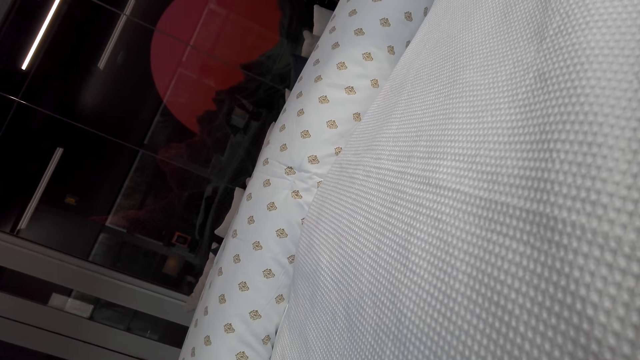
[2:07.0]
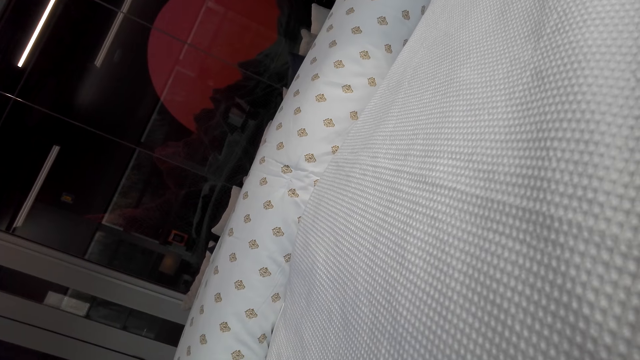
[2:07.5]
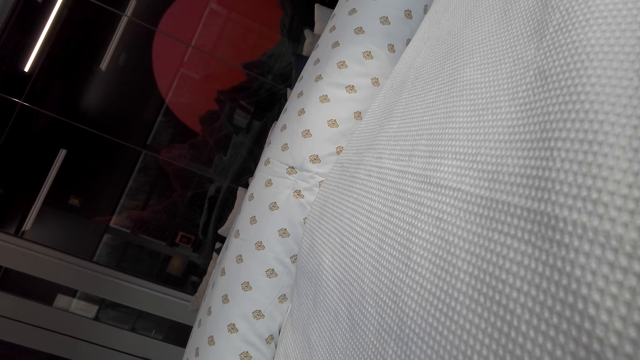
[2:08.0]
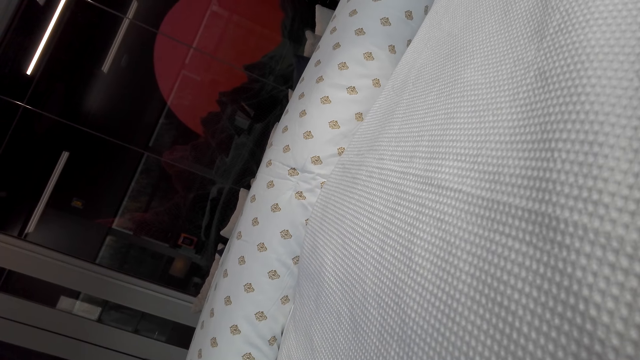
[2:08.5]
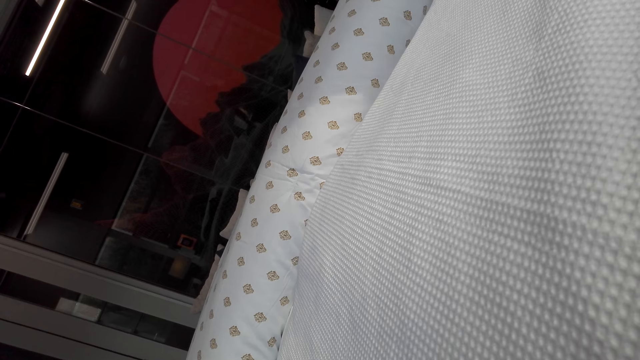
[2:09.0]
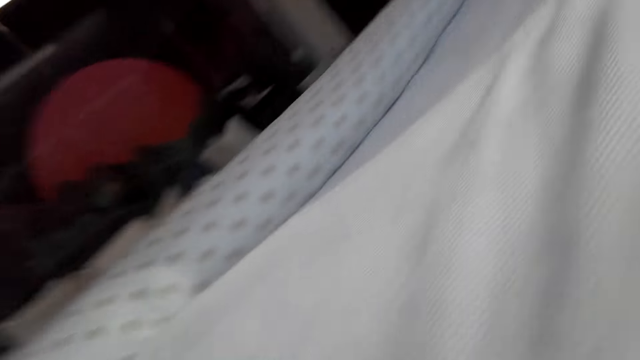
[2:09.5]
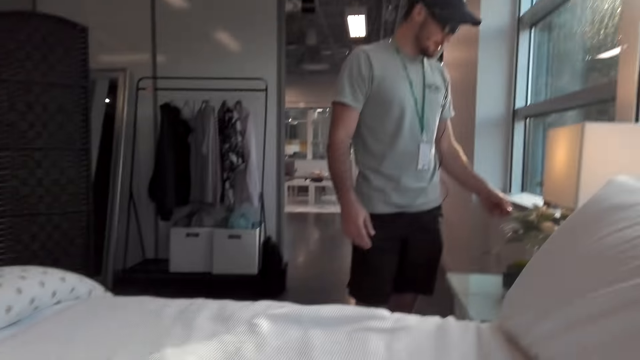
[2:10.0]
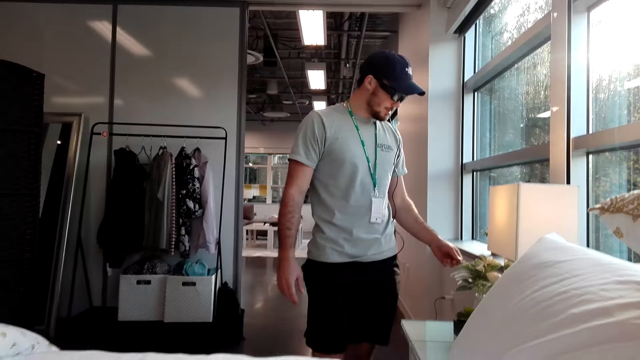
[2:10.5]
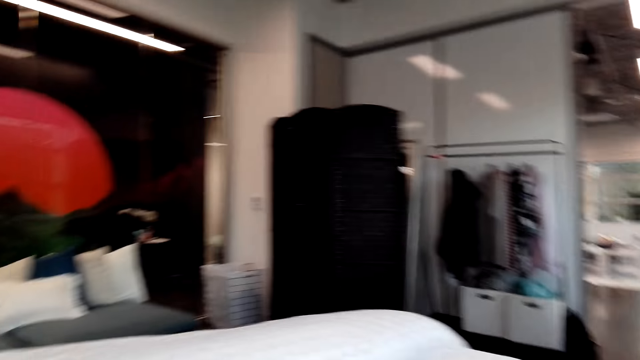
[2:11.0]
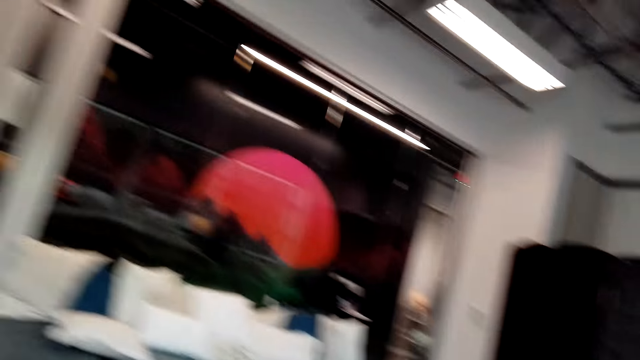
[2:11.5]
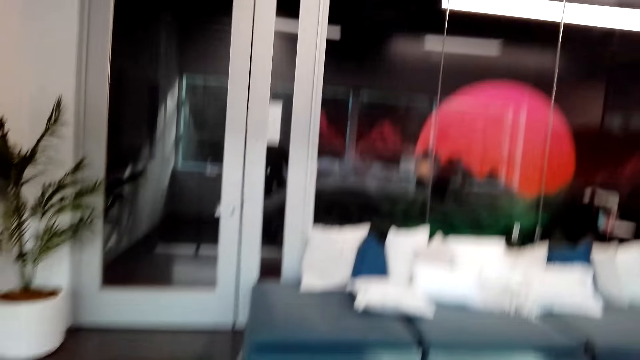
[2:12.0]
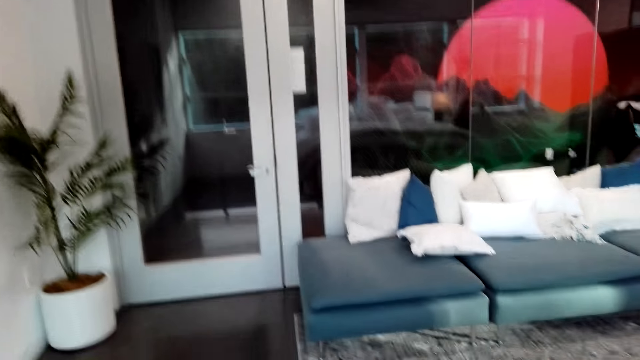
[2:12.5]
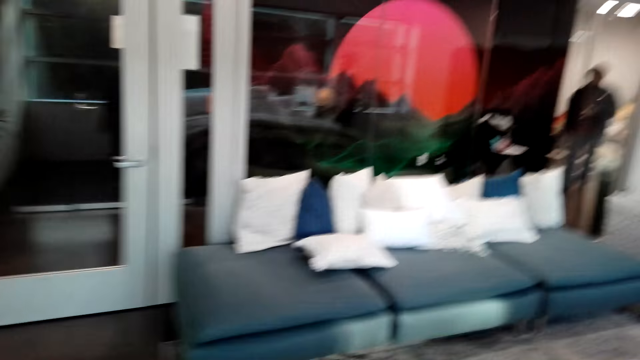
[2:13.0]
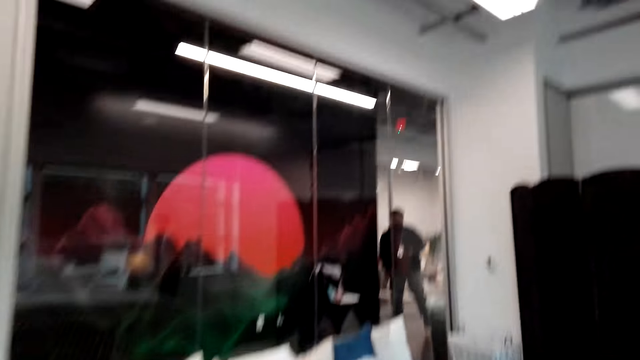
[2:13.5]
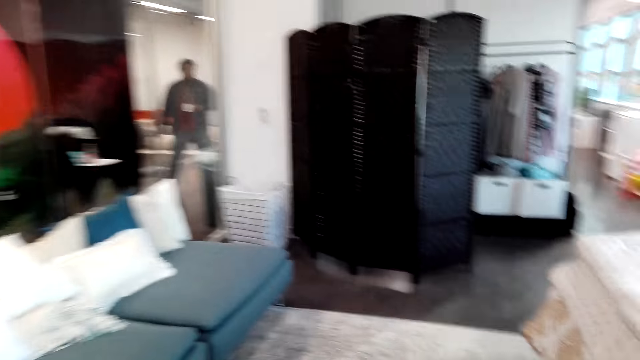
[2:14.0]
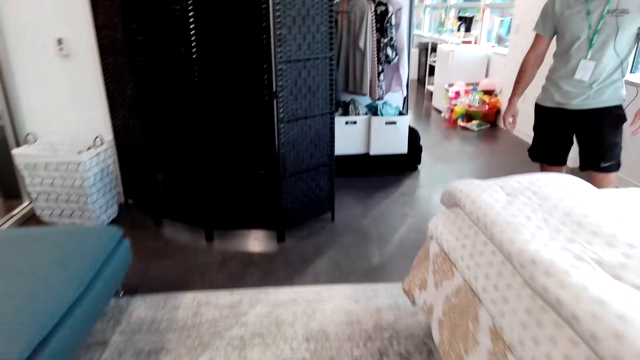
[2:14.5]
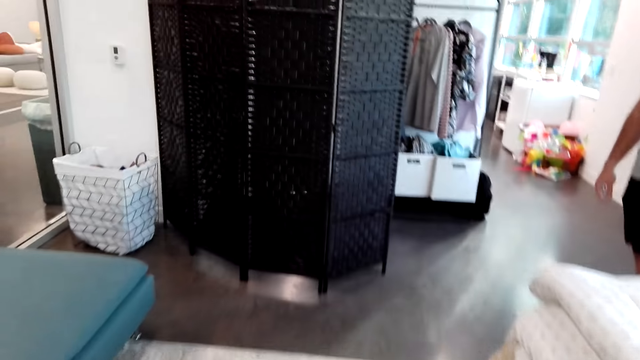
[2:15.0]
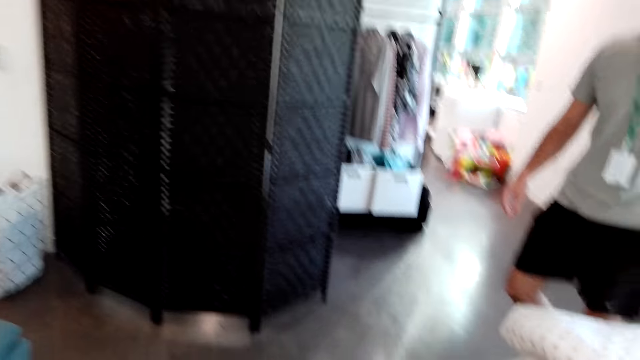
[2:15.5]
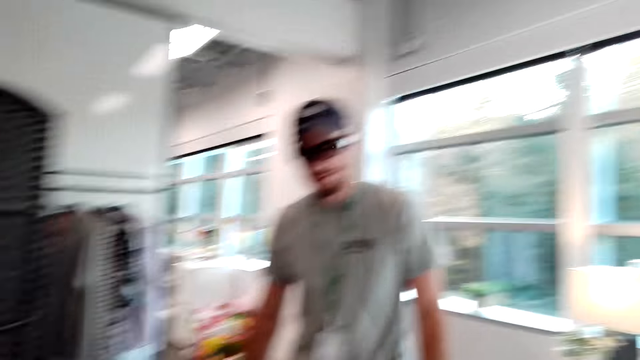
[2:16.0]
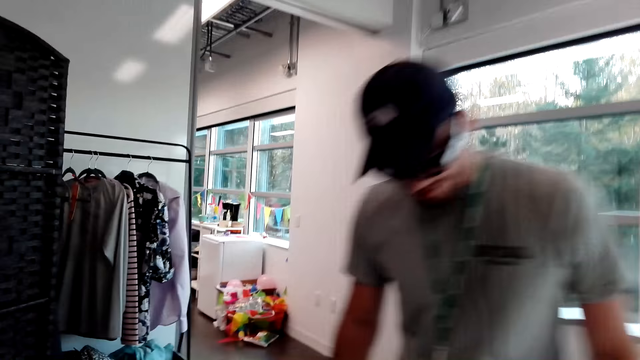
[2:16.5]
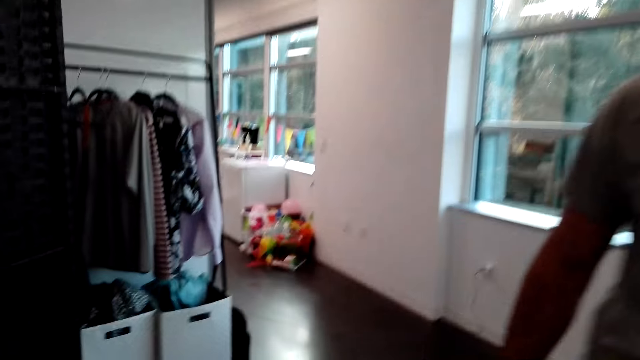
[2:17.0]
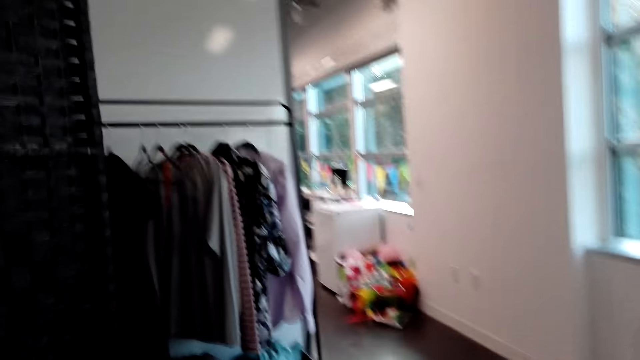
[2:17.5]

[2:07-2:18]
A man holds a flower. The camera wearer turns around the room. They walk around the room.

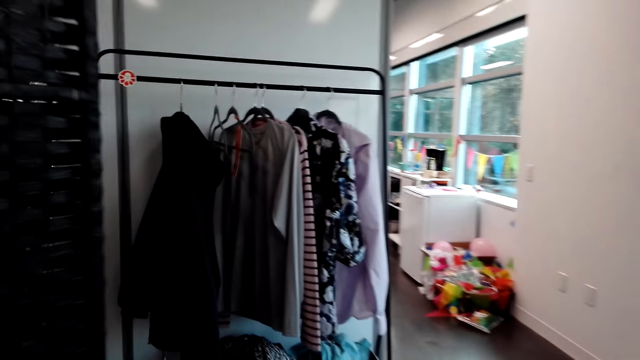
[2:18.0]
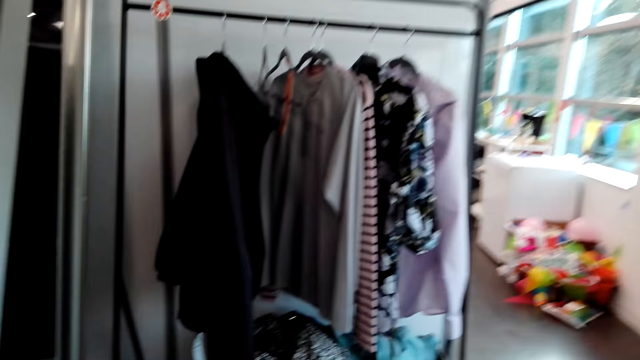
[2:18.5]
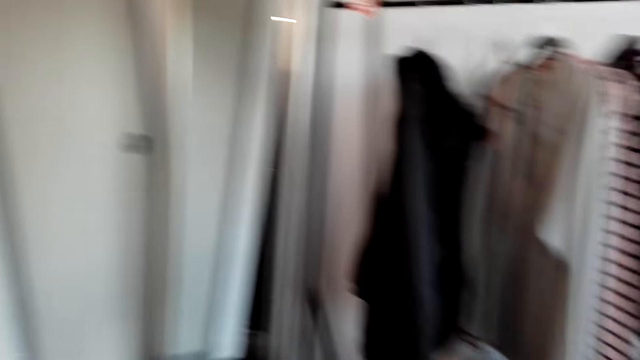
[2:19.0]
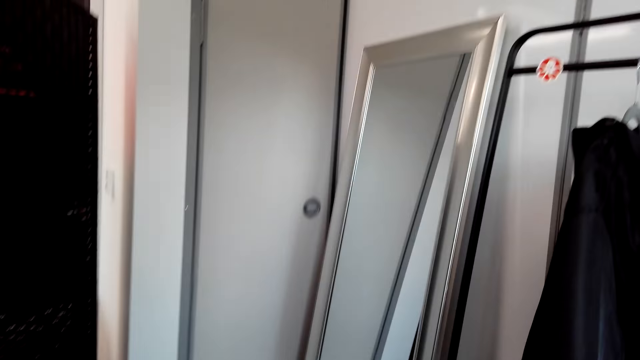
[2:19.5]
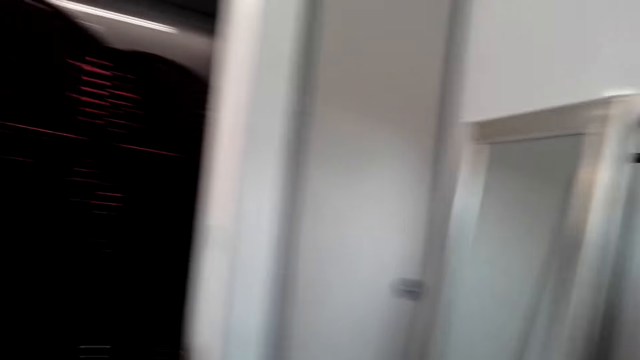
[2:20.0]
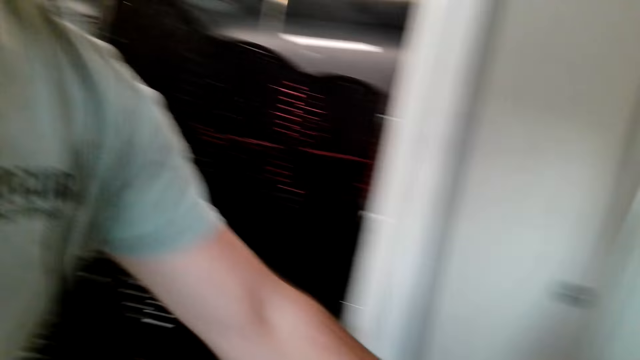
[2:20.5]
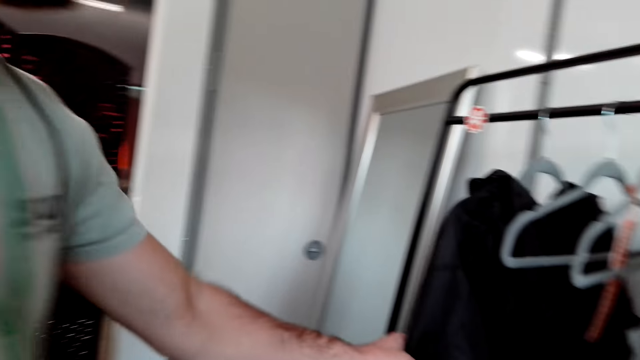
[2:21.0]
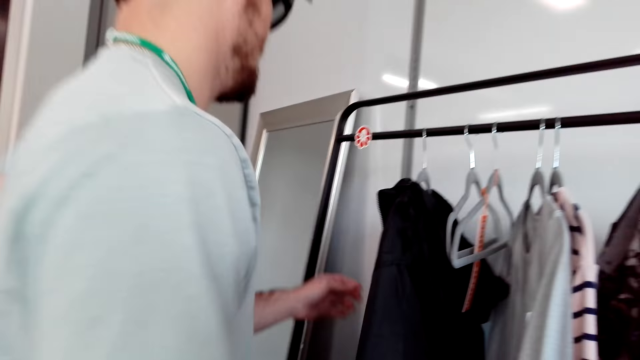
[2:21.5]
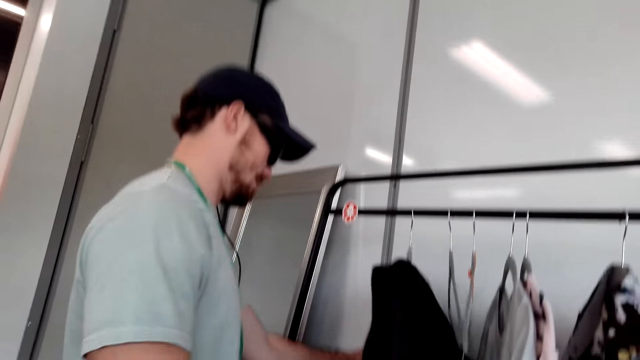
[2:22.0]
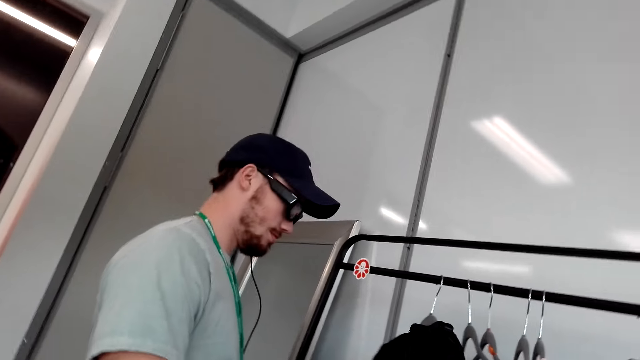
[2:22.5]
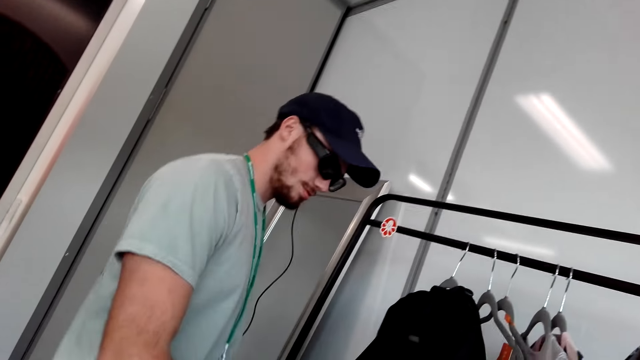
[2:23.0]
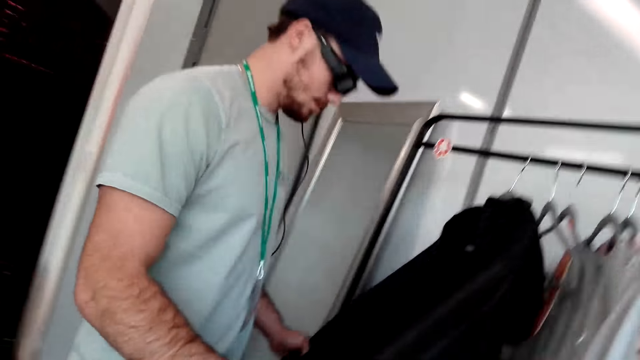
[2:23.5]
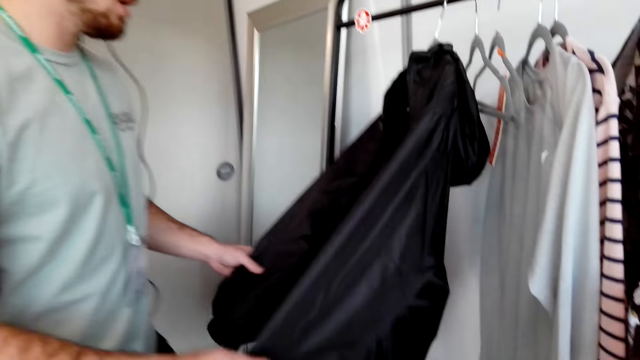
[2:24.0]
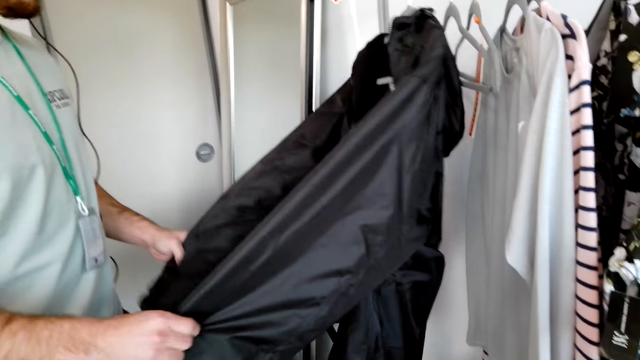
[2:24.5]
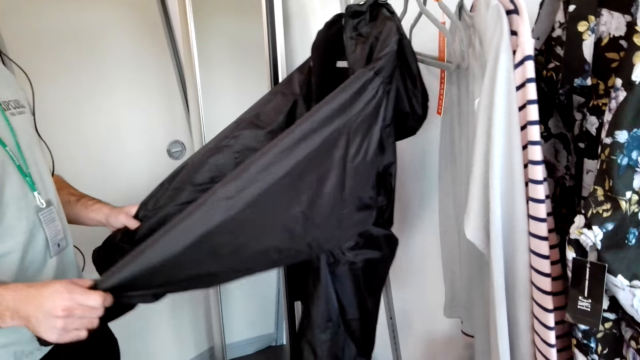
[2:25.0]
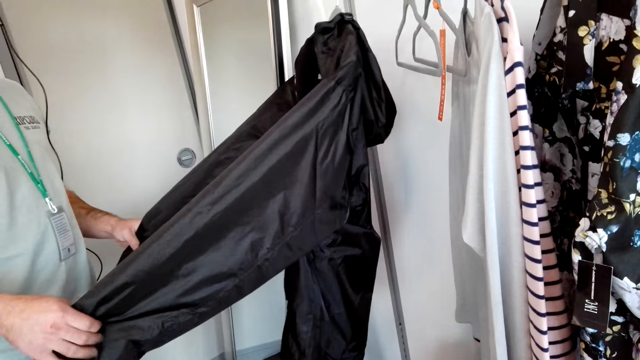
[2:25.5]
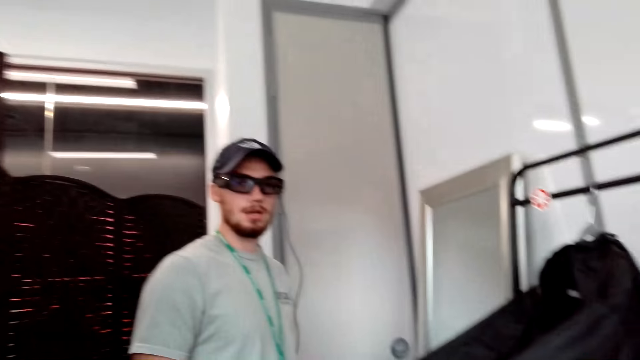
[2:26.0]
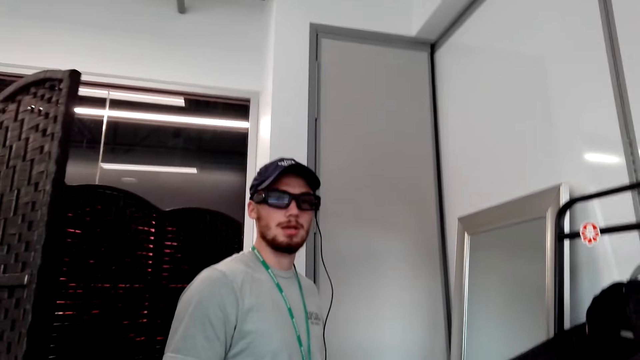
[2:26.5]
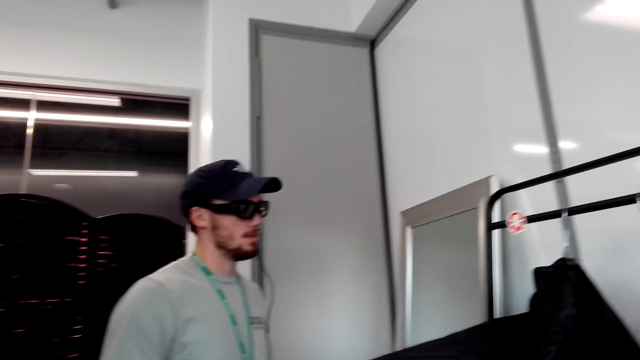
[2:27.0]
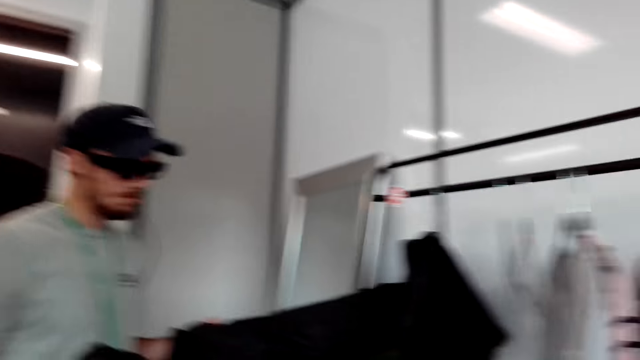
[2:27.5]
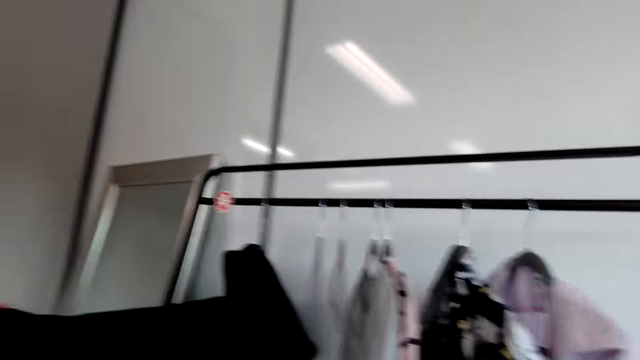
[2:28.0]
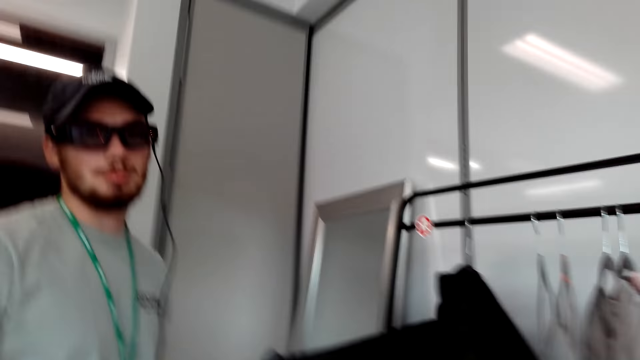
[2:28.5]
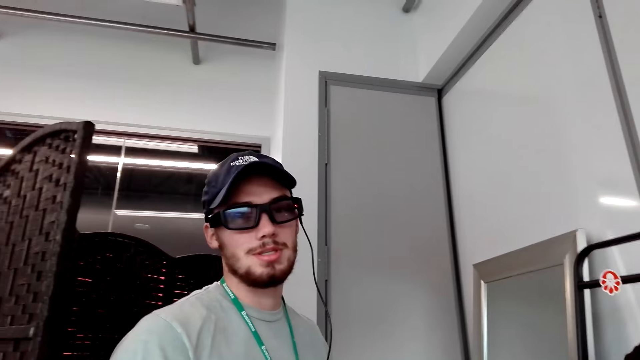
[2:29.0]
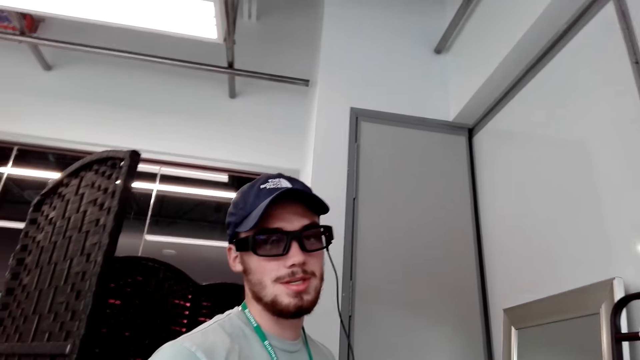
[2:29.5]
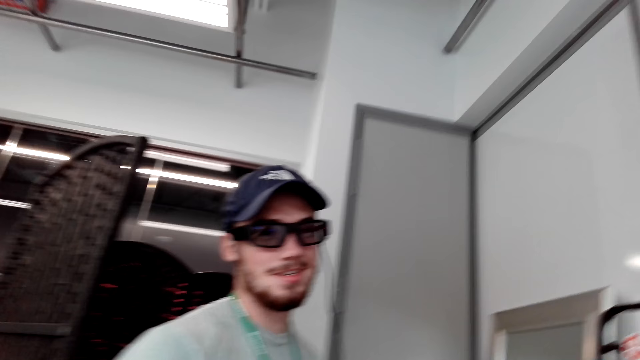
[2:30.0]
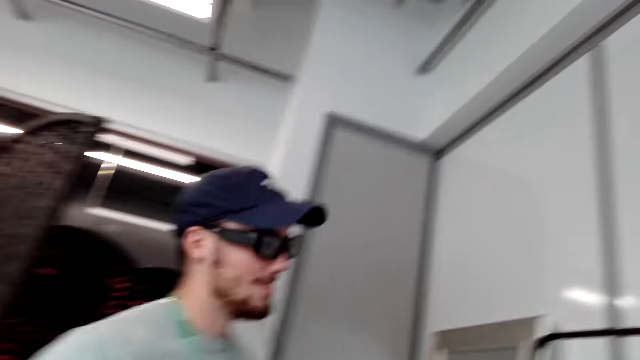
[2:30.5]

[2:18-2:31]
A man holds a jacket. The camera wearer turns around the room.
